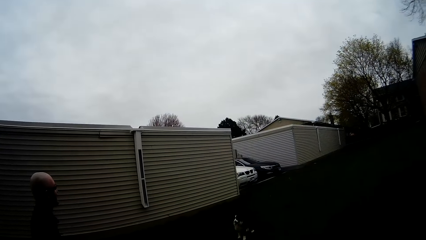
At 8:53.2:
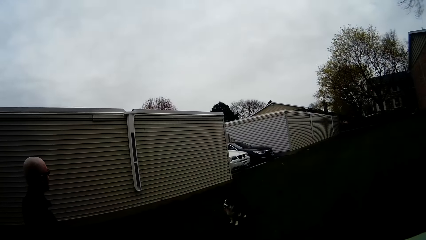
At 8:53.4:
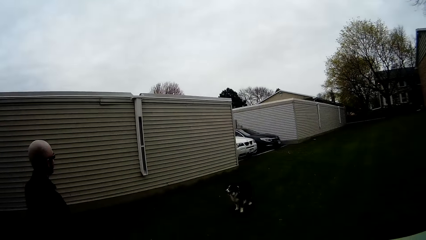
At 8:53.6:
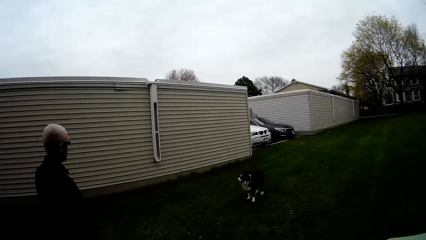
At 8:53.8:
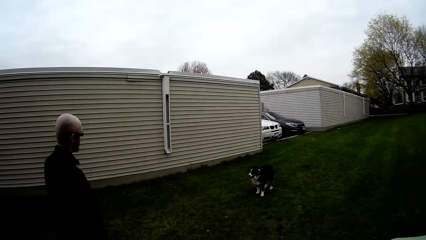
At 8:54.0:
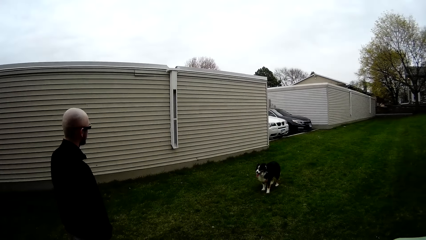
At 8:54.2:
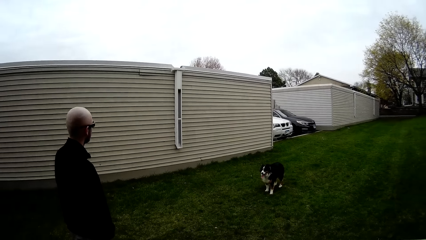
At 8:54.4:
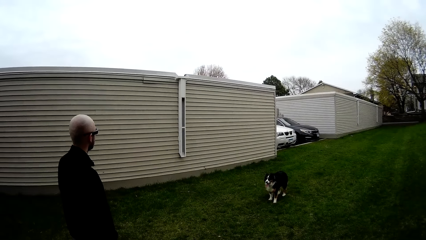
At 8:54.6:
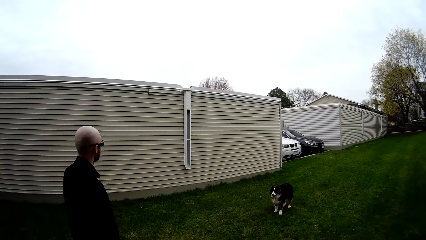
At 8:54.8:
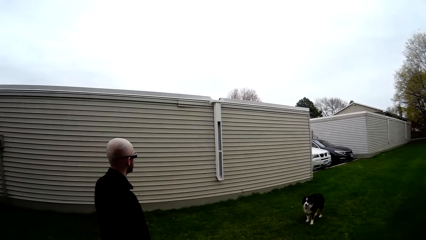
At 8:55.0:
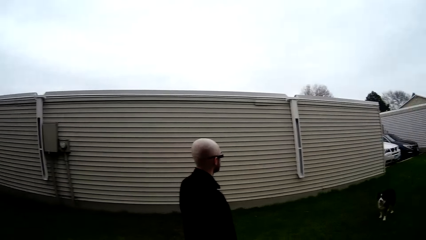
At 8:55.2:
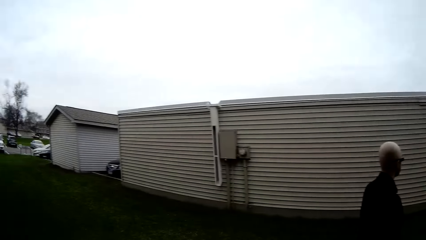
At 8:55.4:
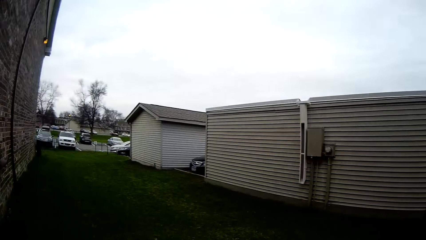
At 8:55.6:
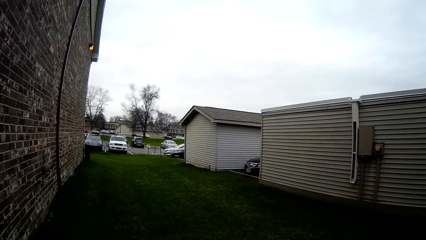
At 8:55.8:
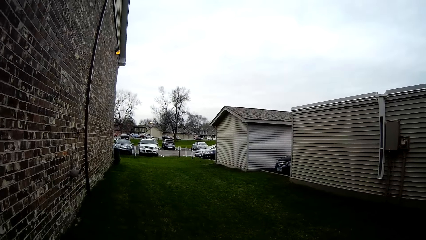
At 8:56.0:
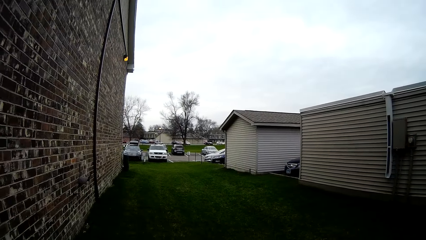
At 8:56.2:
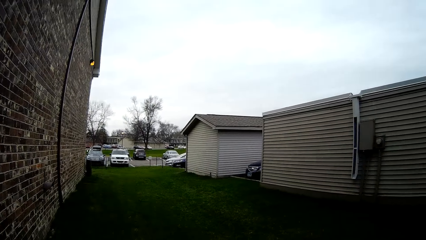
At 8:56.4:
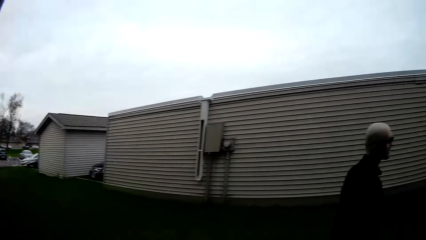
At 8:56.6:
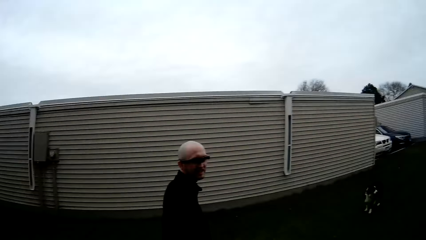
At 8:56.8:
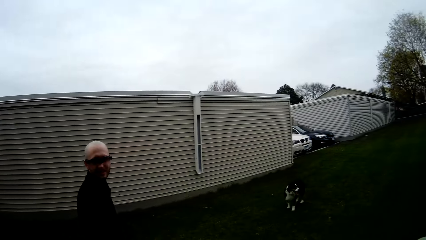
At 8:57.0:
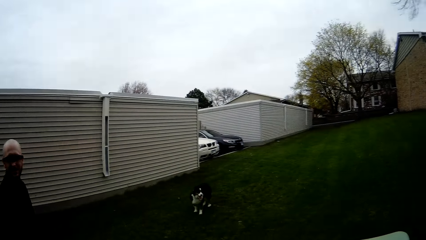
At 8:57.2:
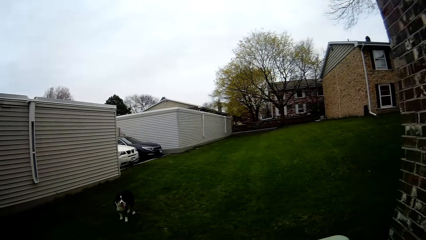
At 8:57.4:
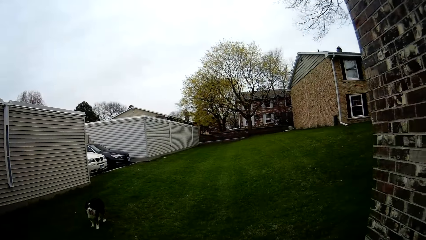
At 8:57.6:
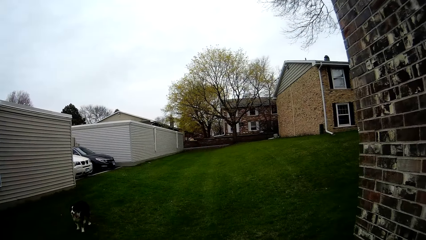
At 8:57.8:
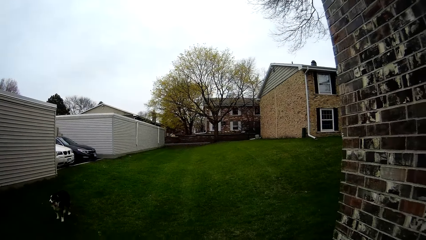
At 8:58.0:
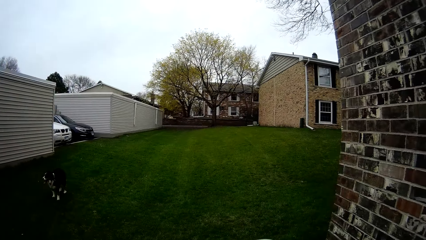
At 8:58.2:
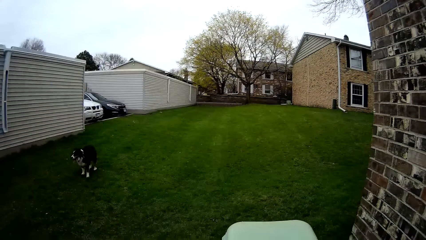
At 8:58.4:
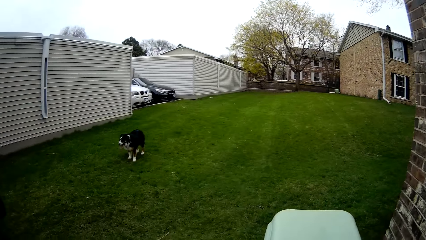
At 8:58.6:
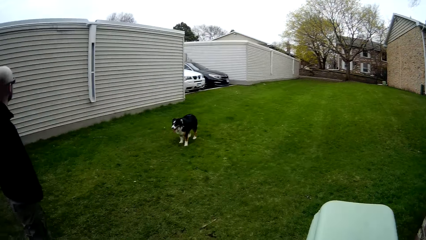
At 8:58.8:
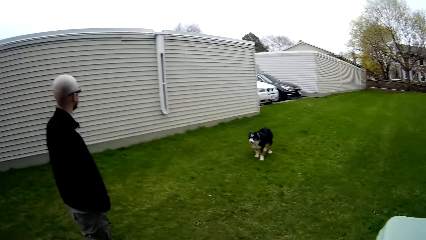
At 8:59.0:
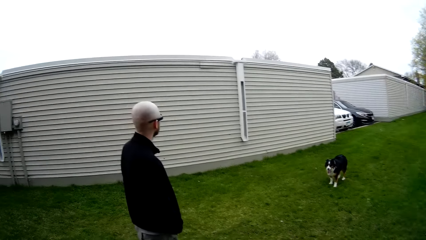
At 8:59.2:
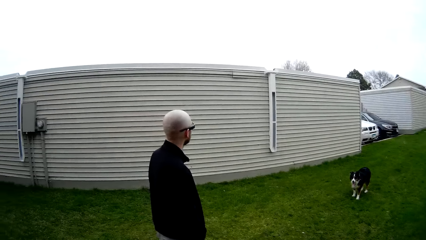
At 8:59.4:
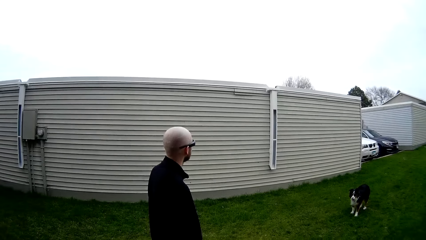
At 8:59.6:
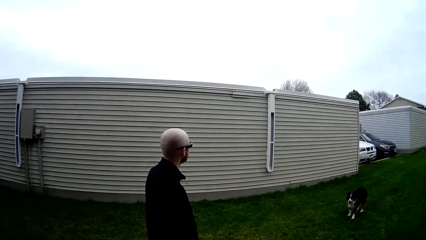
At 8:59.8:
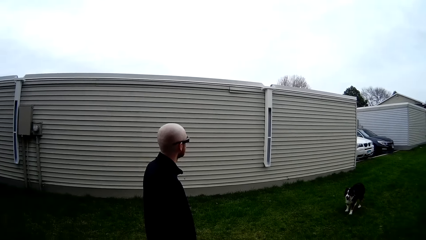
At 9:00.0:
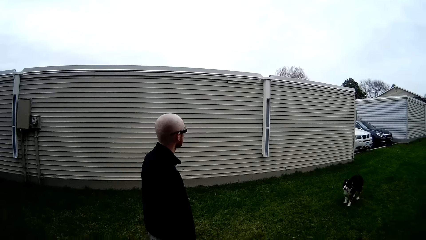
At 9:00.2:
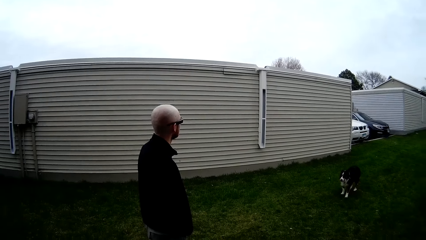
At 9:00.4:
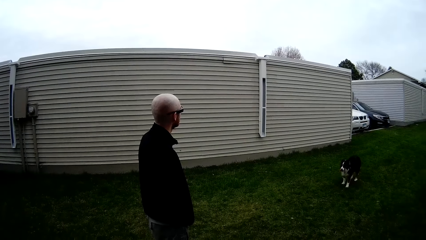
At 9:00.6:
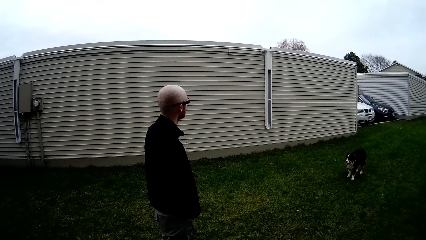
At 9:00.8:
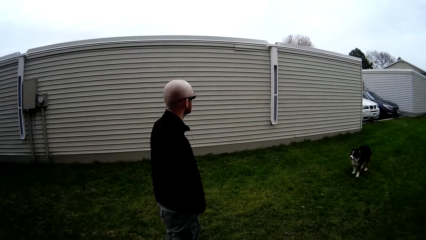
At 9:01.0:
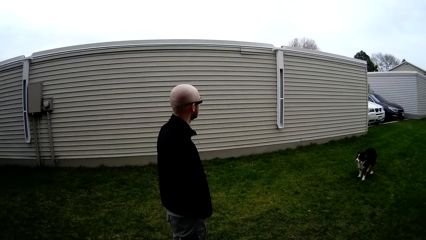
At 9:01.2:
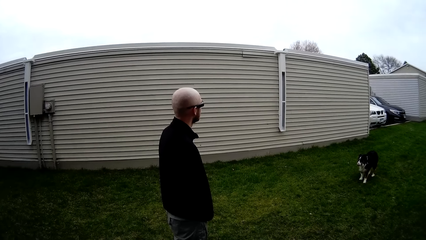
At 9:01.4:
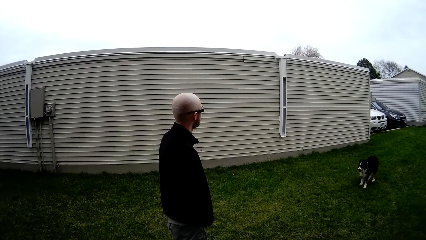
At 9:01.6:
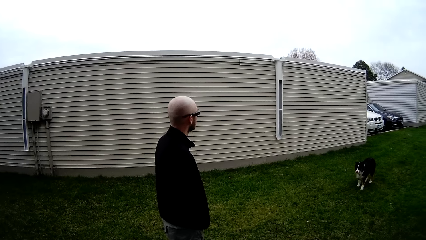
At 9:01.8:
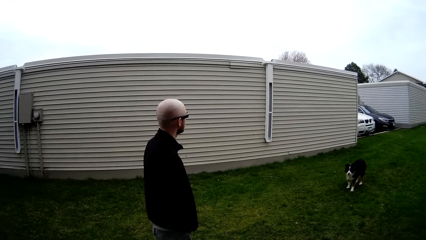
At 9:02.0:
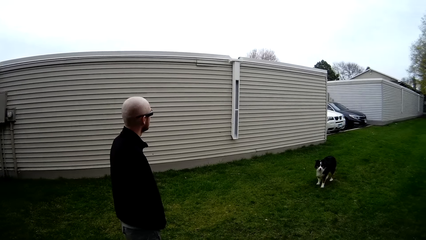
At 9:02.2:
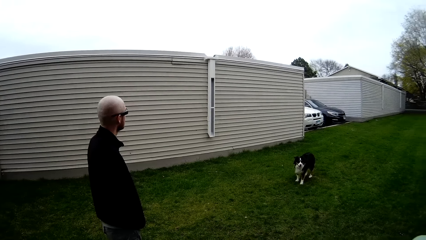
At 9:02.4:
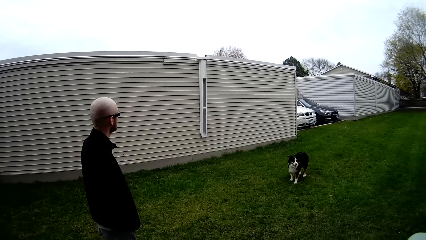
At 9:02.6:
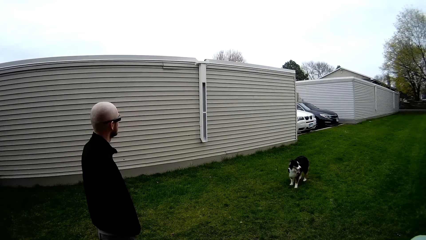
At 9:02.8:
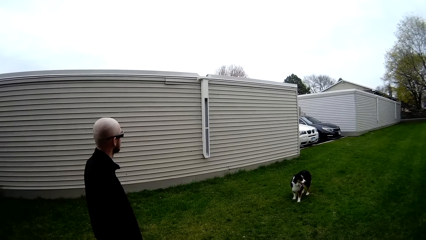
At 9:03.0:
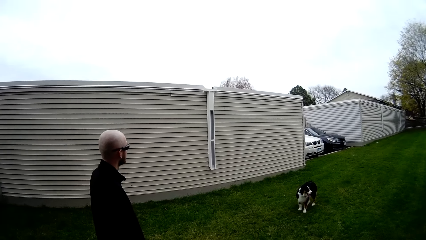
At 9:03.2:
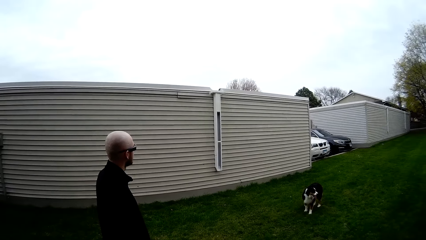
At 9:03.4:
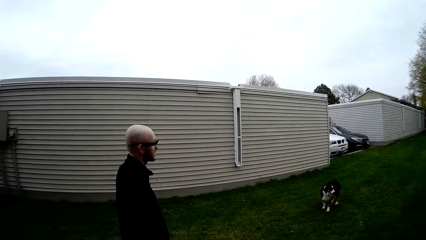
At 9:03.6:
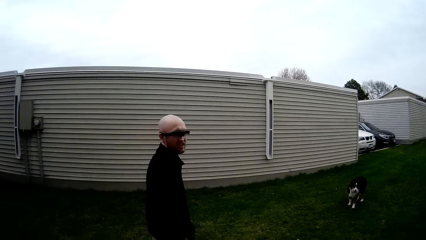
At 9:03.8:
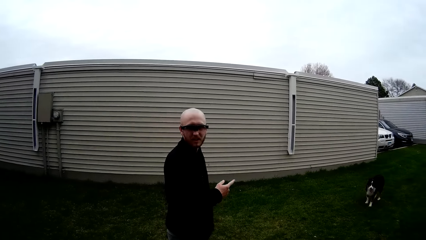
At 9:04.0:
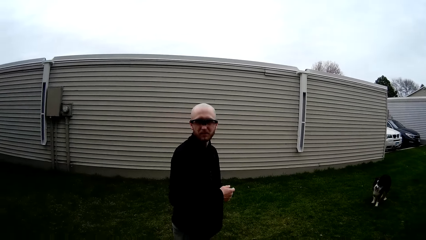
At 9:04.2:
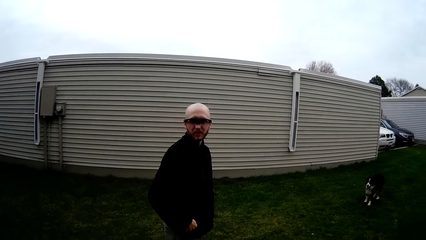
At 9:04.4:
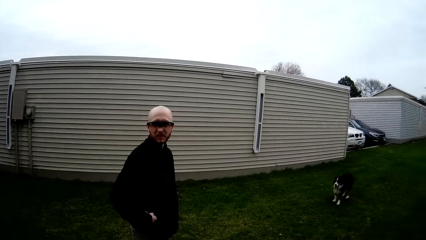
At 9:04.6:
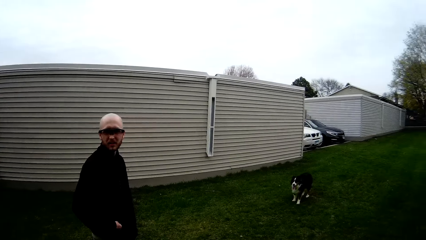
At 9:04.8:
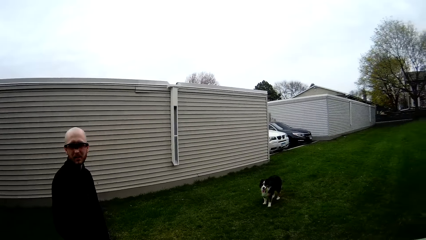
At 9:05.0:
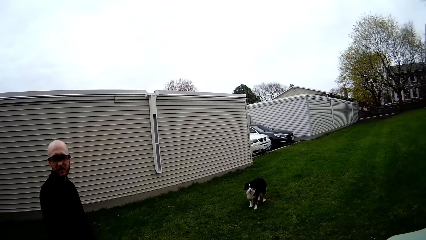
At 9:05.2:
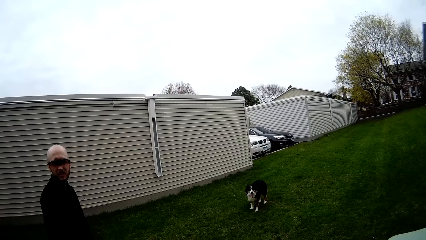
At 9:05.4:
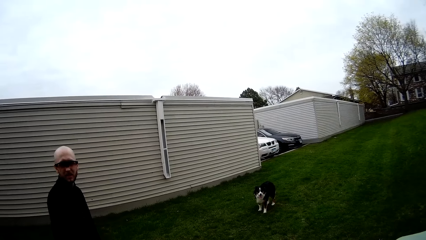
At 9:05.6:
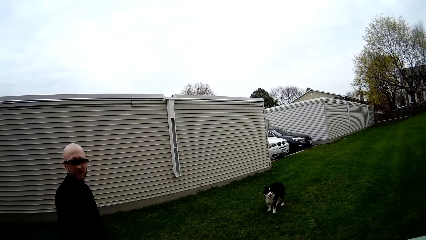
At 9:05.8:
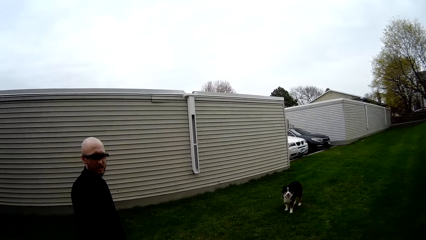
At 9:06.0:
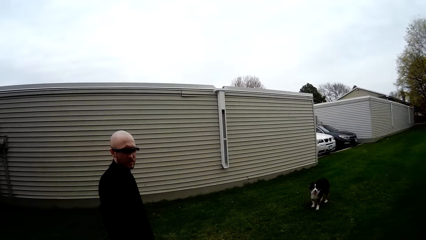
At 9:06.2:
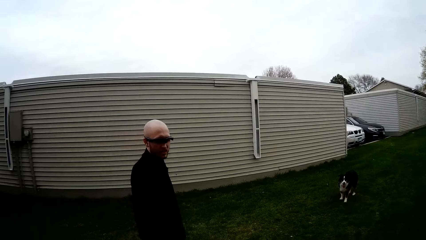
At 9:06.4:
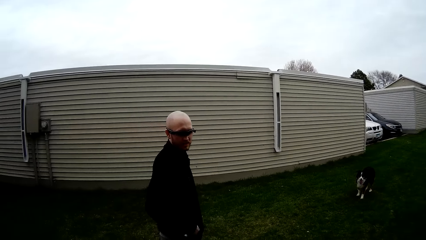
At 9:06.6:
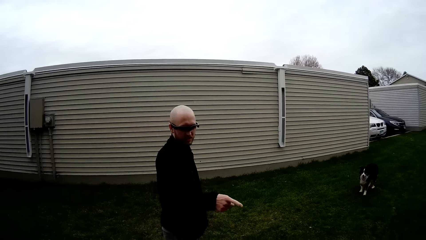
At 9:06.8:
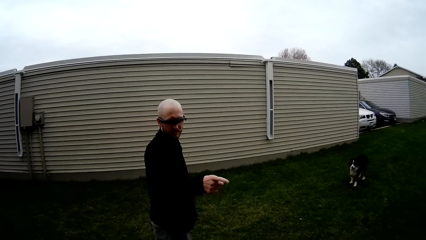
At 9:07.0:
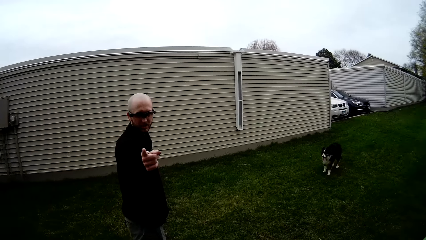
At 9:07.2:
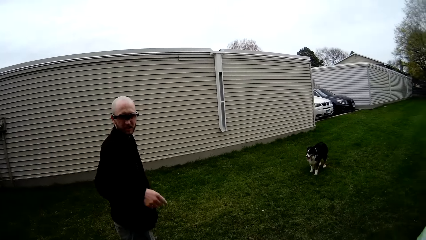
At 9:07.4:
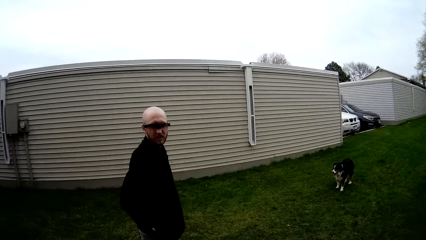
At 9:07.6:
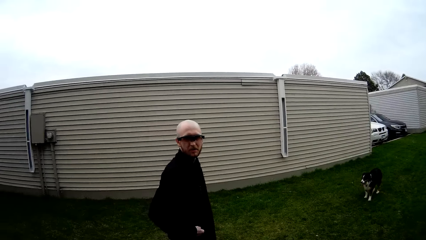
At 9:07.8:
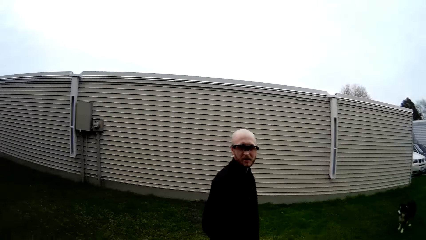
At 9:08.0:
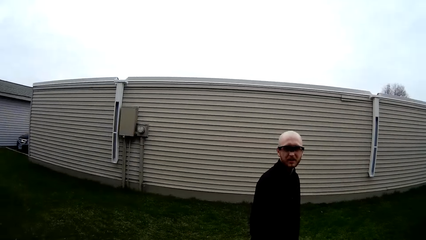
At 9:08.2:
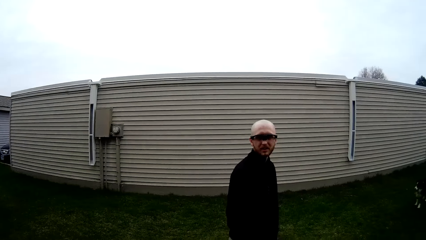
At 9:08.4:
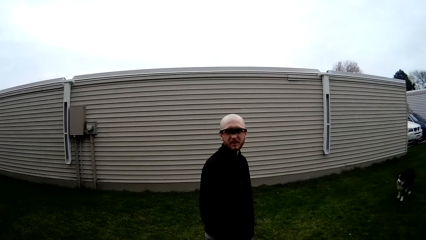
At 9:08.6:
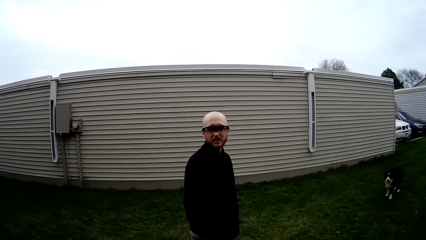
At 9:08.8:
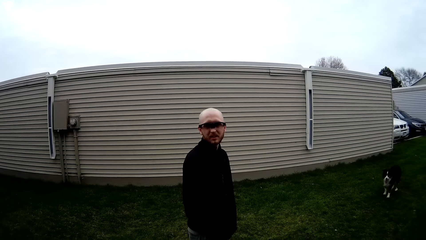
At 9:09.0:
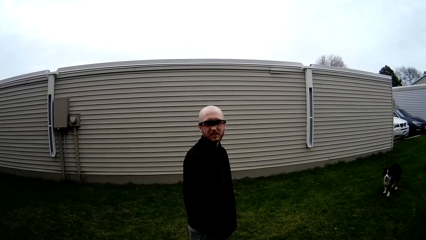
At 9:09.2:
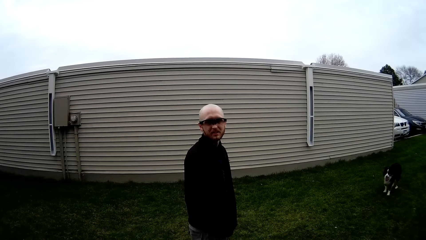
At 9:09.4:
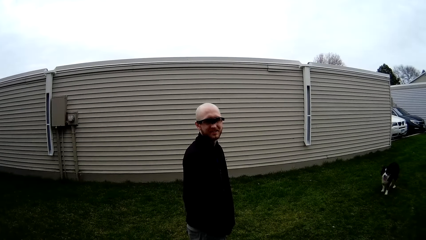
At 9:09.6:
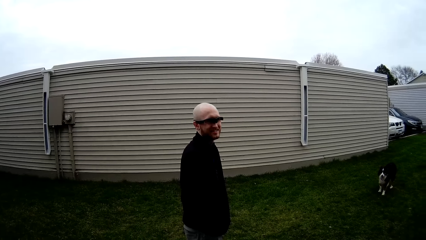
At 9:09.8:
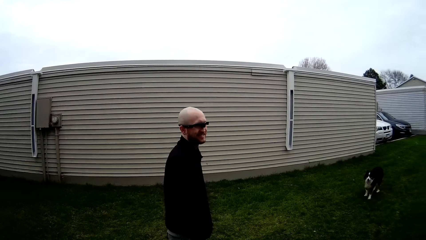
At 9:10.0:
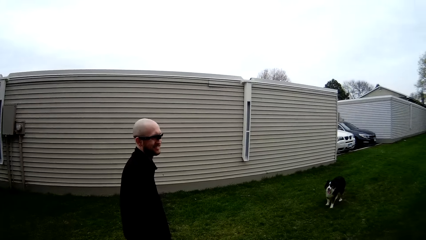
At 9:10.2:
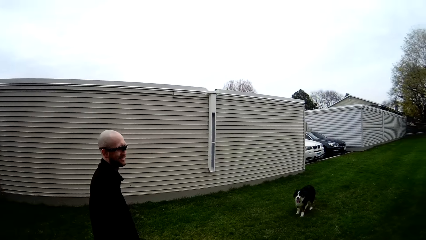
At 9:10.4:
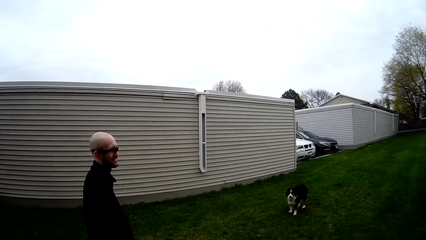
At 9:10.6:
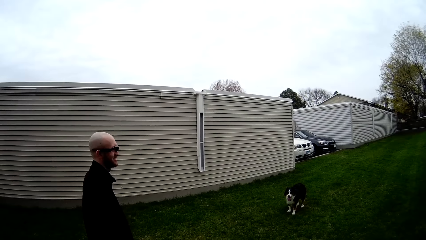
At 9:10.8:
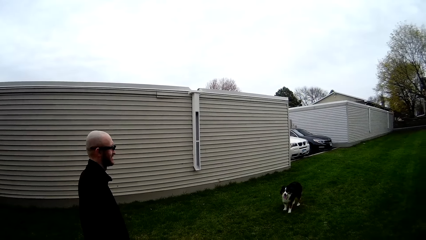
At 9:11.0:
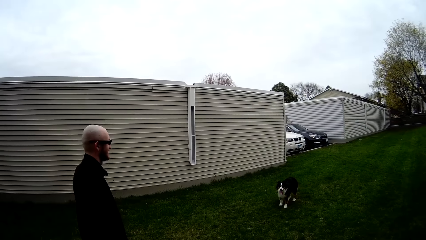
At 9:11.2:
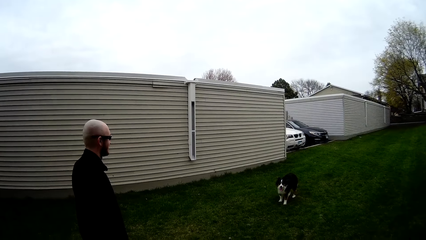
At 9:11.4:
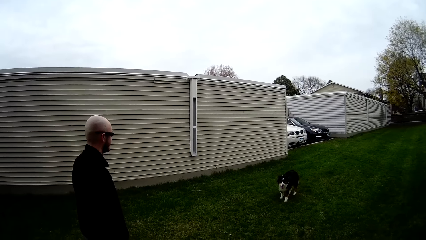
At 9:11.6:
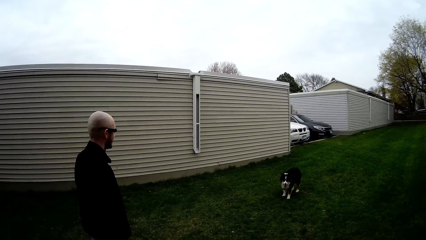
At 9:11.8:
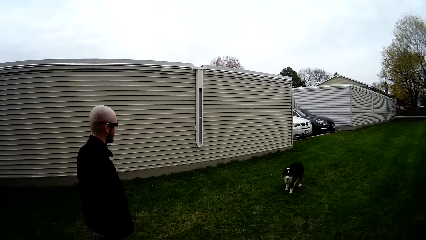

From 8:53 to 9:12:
A person talks to the camera wearer. The camera wearer replies to the person. The person talks to the camera wearer. The camera wearer replies to the person. The person talks to the camera wearer. The camera wearer replies to the person.
